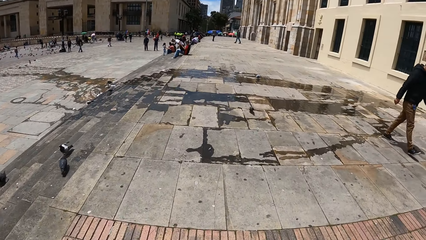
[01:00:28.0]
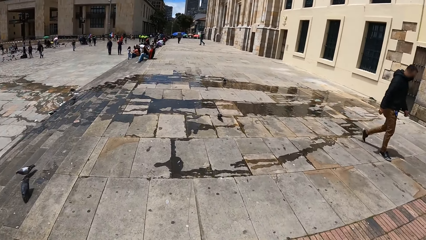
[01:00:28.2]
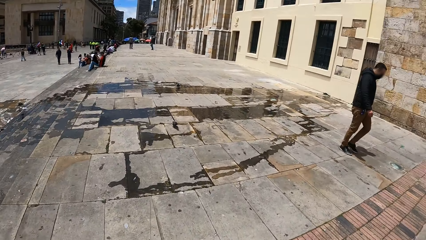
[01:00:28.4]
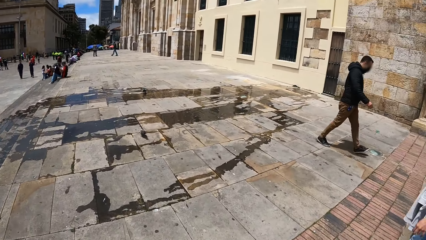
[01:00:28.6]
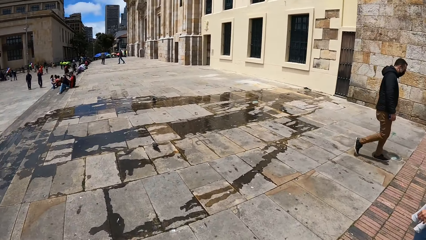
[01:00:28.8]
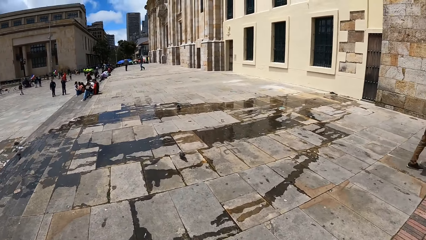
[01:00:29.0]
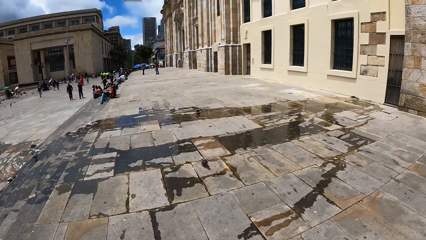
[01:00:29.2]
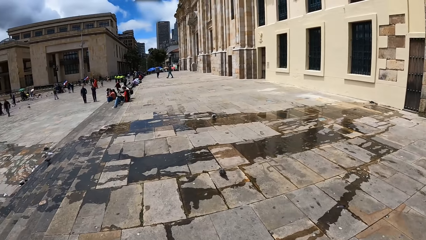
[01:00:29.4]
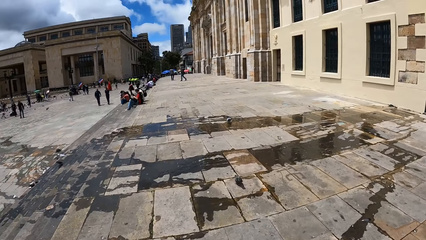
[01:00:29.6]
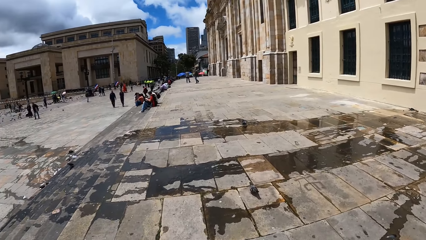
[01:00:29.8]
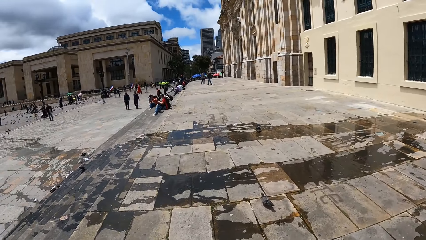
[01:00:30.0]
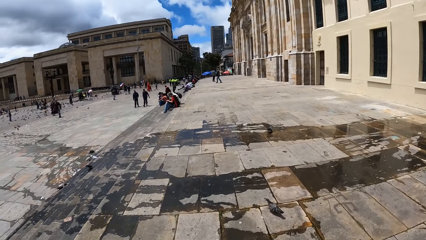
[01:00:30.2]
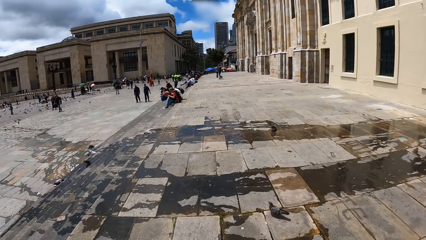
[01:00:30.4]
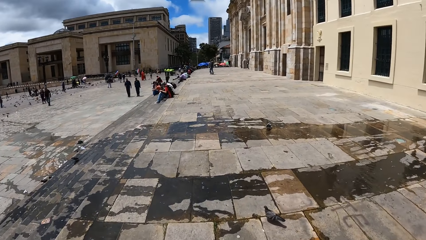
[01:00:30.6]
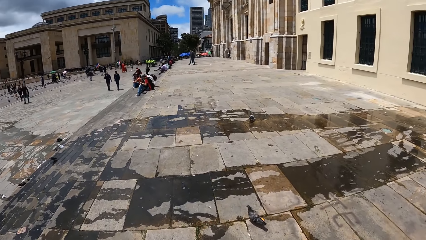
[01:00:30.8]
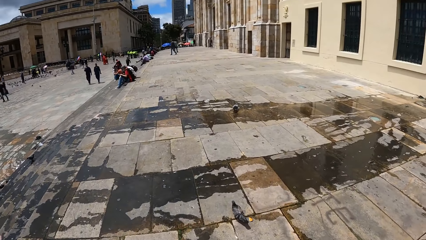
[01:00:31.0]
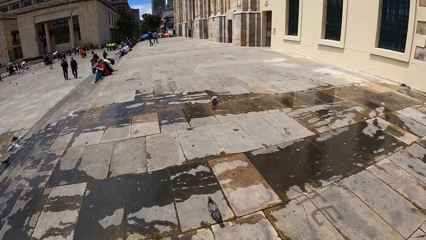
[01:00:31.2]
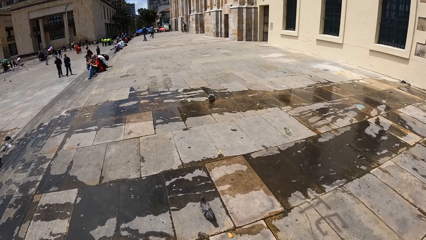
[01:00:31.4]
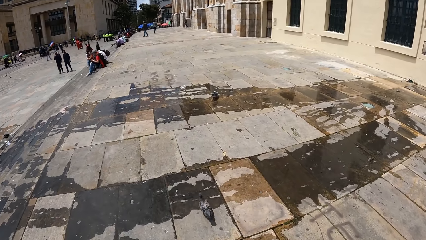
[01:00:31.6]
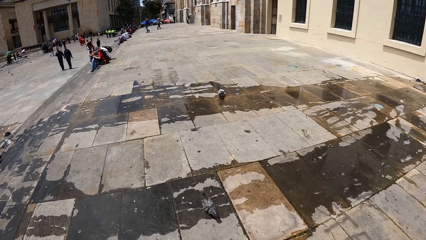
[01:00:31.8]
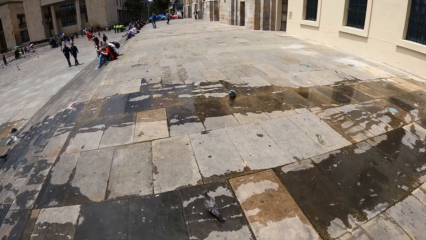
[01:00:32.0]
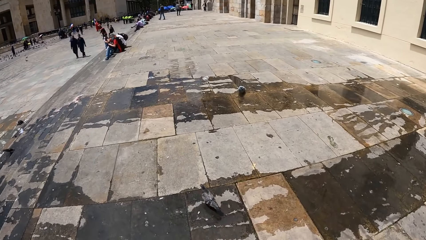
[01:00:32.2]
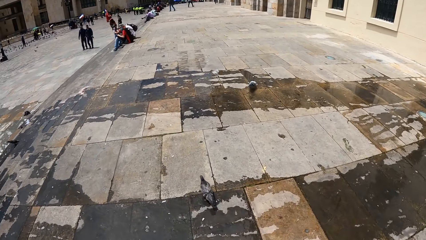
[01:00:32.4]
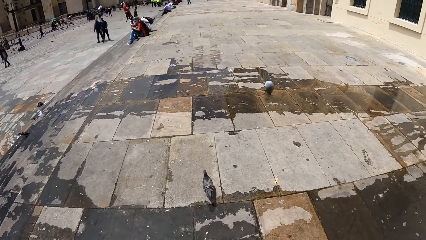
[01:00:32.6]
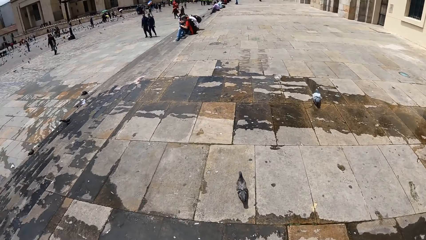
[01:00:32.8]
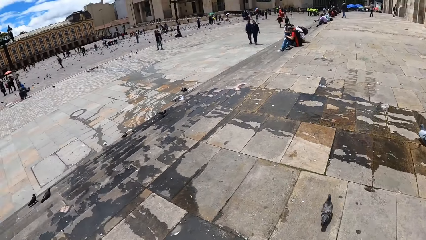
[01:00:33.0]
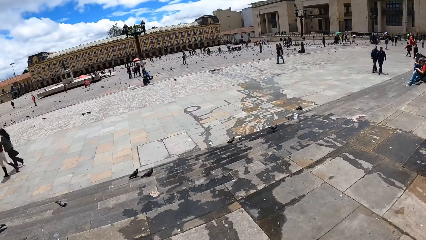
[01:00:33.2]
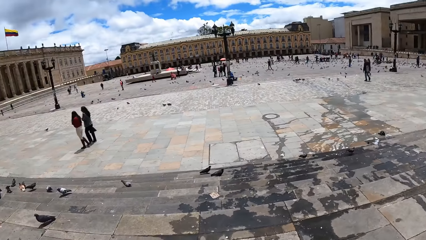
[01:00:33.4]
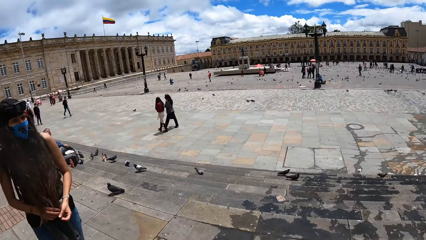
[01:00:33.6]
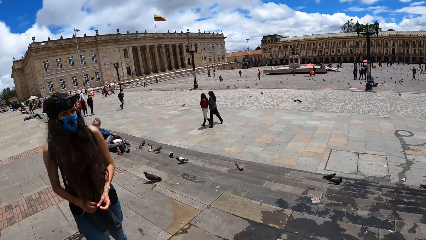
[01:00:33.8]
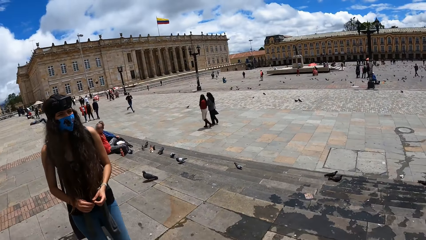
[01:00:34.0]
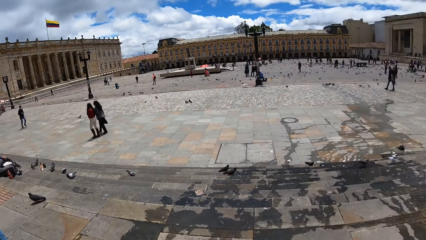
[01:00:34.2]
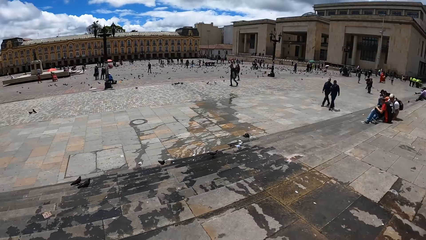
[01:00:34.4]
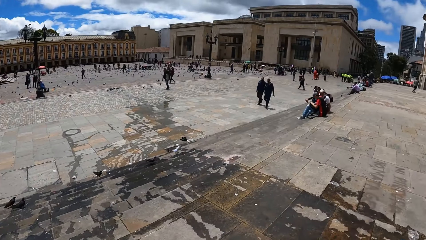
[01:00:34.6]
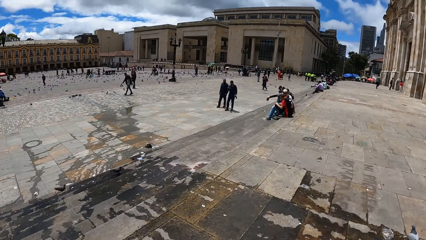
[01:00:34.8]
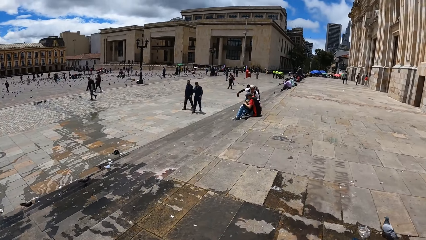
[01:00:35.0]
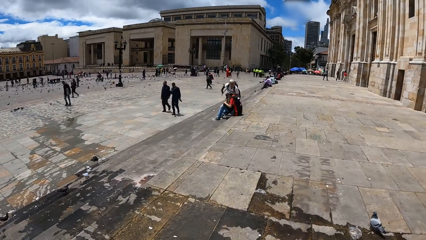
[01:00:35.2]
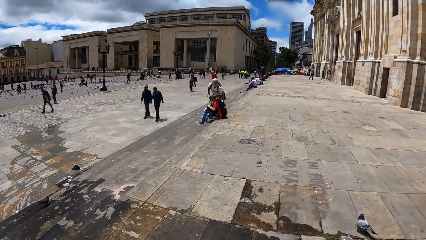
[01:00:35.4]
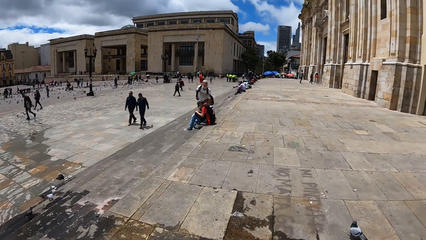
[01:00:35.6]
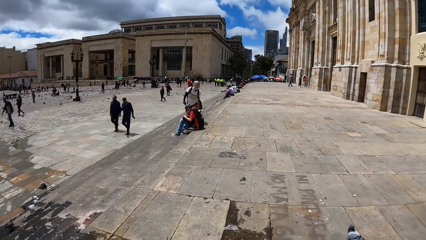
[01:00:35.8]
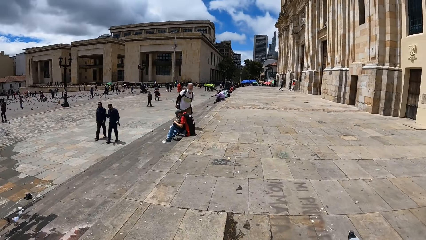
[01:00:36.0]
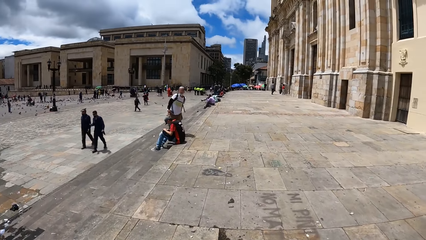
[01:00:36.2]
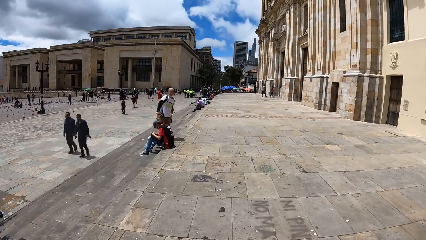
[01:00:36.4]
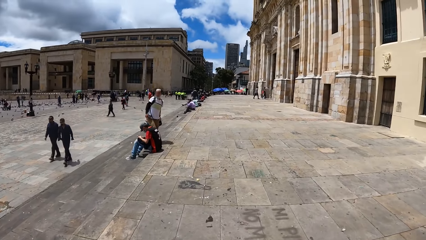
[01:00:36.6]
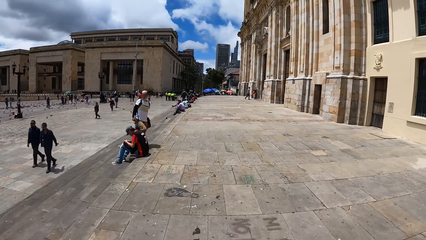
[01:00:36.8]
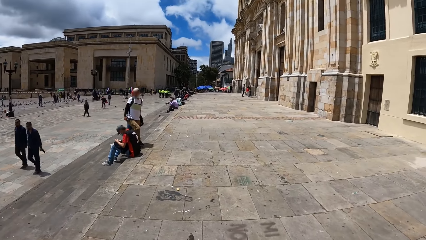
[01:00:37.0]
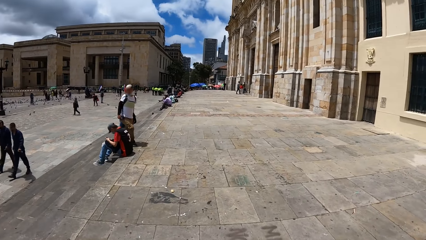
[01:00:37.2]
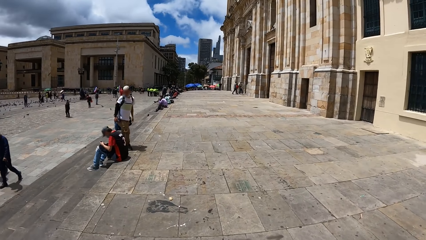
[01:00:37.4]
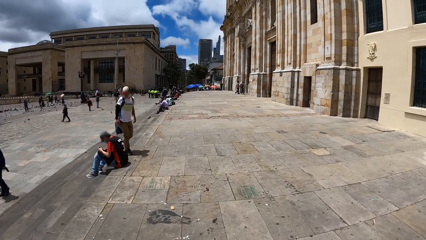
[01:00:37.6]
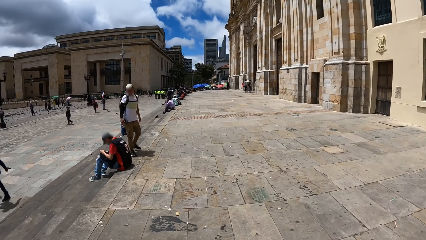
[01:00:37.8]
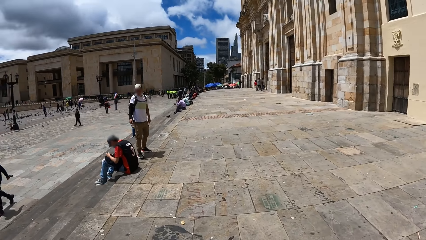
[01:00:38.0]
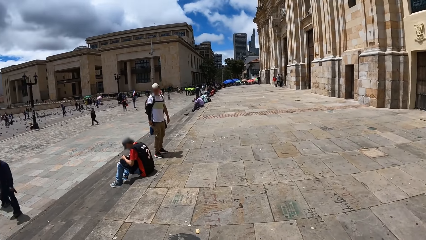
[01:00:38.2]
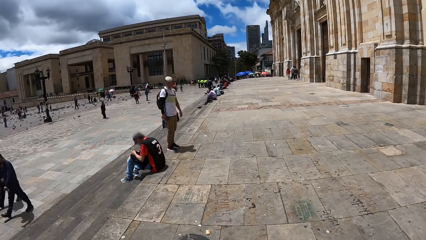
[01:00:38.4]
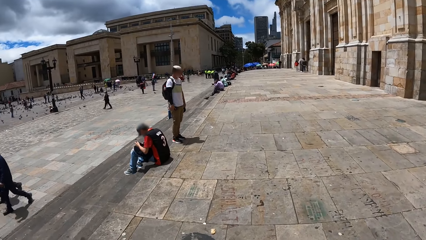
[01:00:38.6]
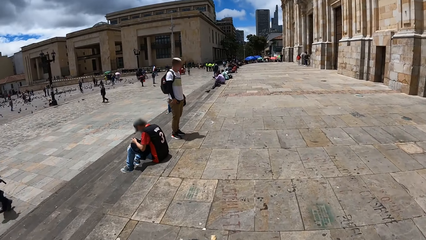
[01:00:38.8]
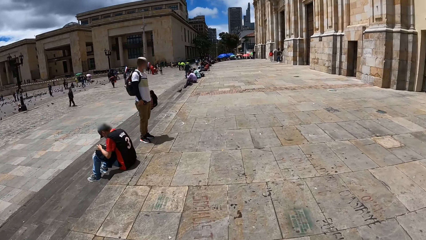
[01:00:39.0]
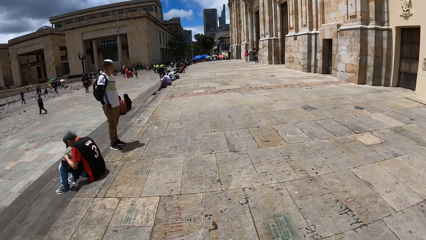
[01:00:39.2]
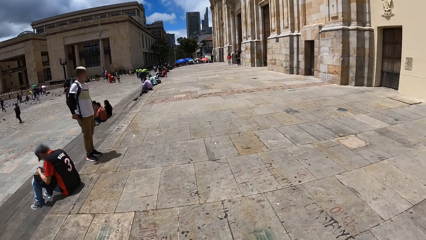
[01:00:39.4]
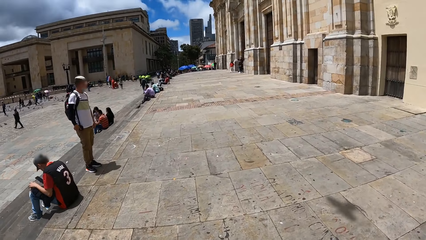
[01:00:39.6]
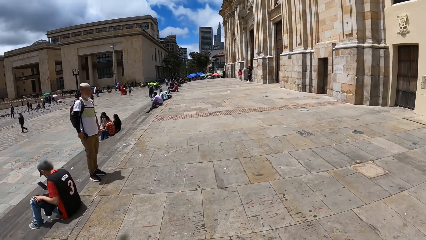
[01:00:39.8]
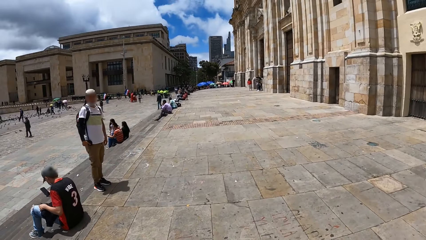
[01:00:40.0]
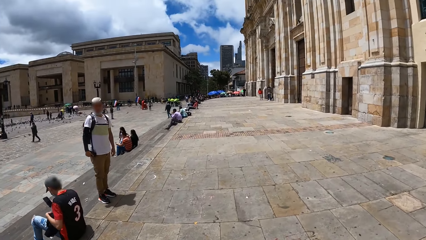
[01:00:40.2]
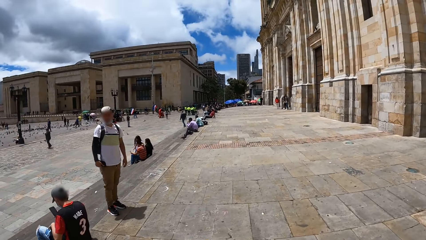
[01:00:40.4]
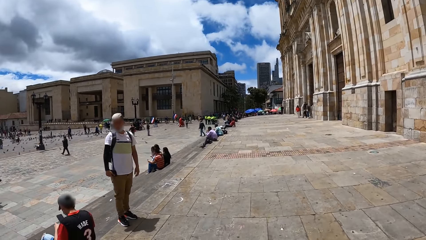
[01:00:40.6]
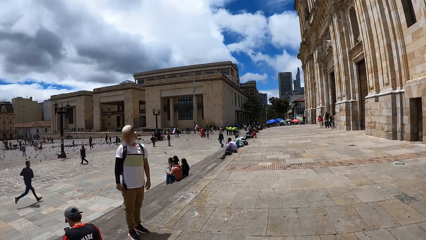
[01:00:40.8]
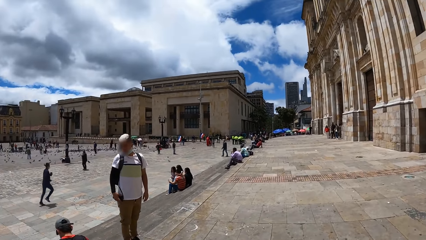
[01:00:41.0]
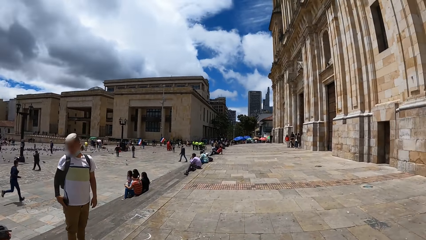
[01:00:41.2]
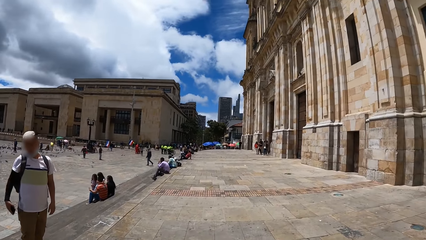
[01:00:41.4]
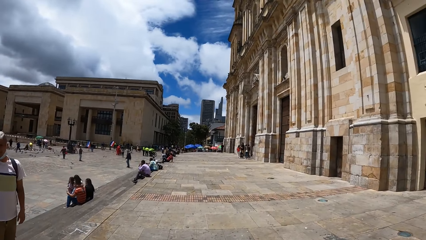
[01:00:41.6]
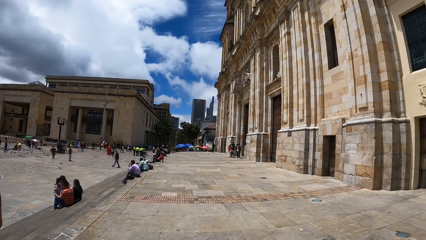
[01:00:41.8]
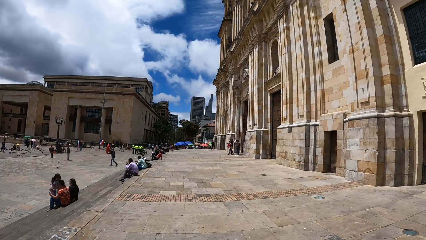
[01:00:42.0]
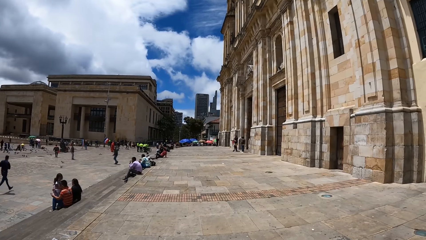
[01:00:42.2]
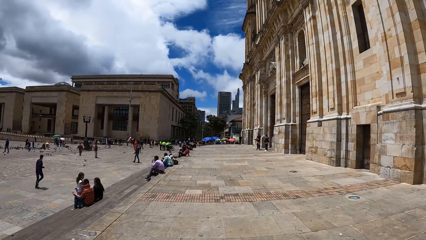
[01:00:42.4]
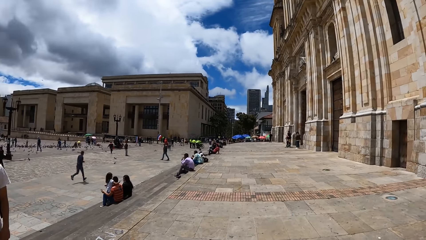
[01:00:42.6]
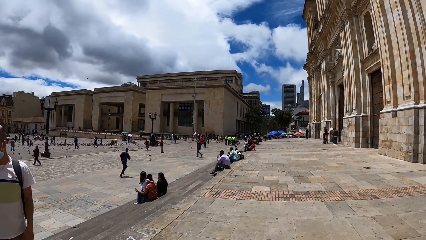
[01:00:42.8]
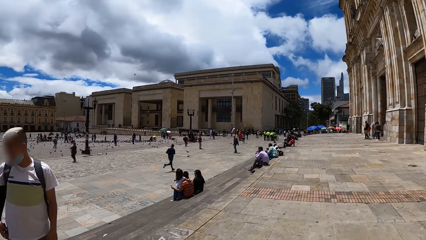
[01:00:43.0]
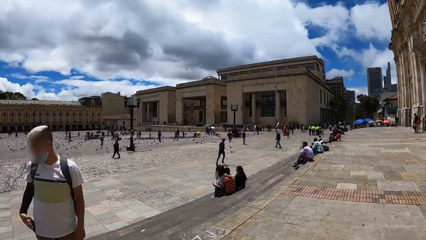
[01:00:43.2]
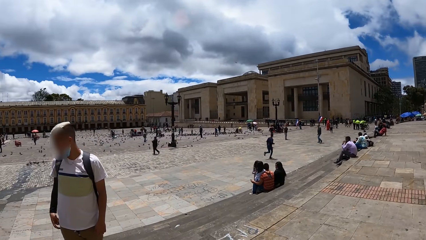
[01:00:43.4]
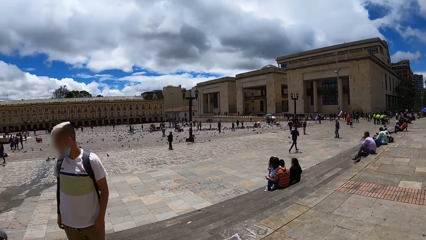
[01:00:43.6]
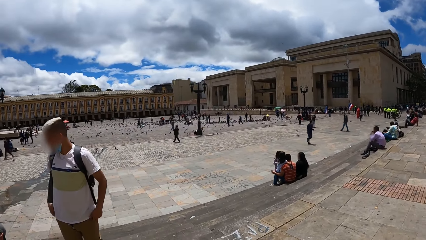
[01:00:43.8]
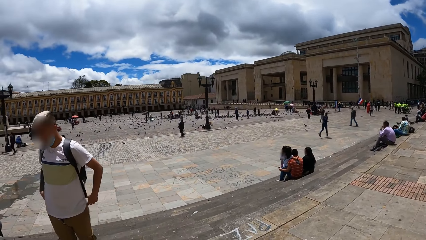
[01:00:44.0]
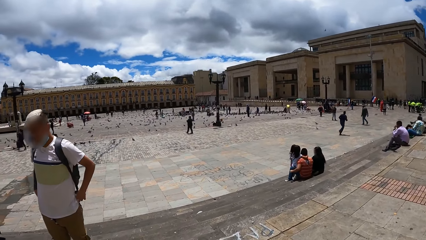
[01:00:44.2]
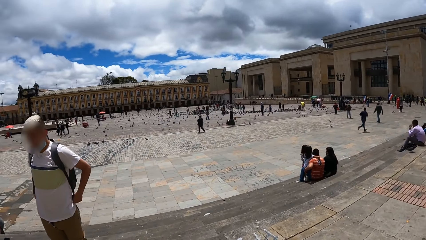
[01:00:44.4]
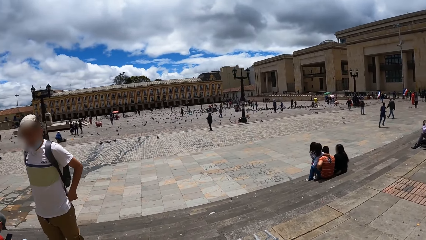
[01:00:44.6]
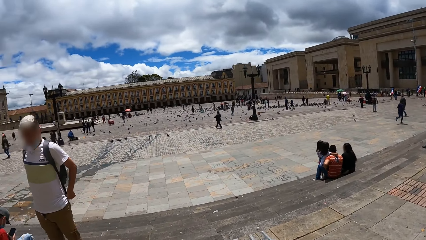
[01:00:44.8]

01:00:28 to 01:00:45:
The camera wearer turns around. They walk around.
